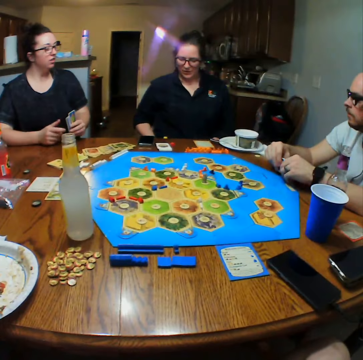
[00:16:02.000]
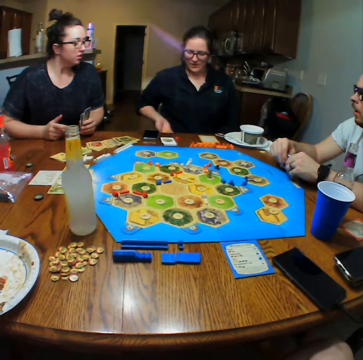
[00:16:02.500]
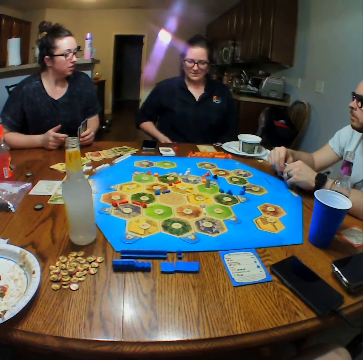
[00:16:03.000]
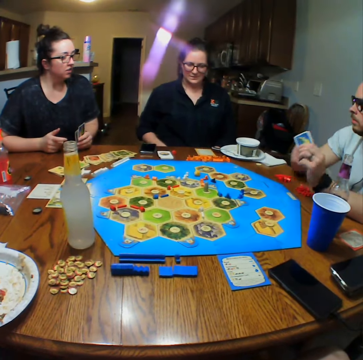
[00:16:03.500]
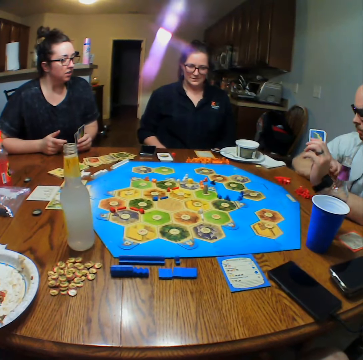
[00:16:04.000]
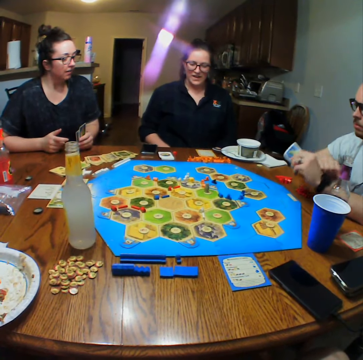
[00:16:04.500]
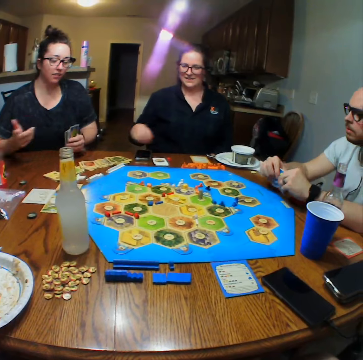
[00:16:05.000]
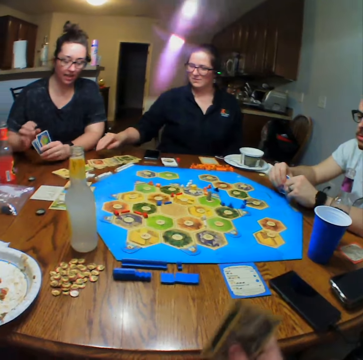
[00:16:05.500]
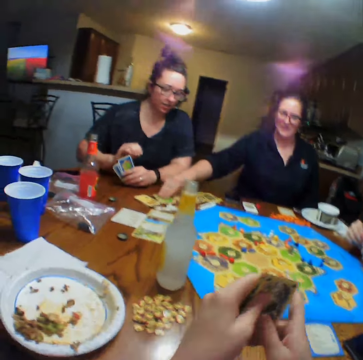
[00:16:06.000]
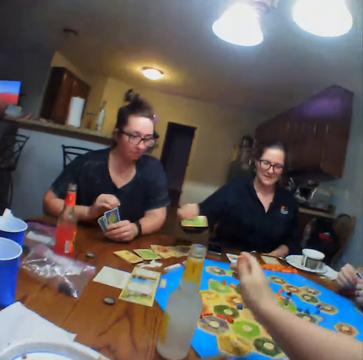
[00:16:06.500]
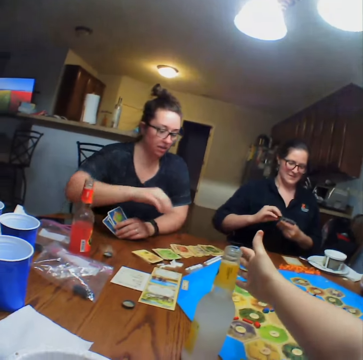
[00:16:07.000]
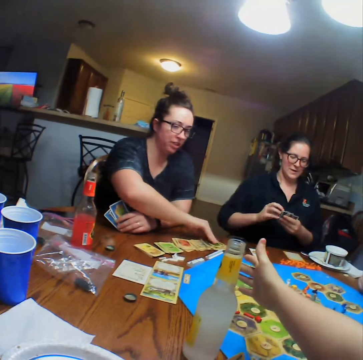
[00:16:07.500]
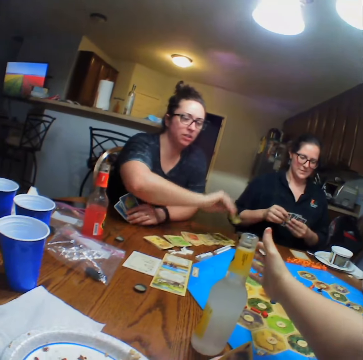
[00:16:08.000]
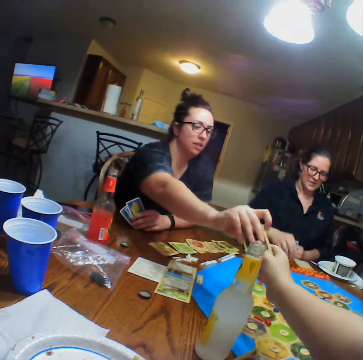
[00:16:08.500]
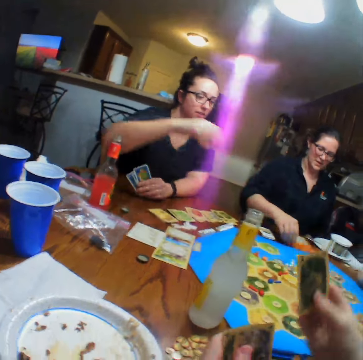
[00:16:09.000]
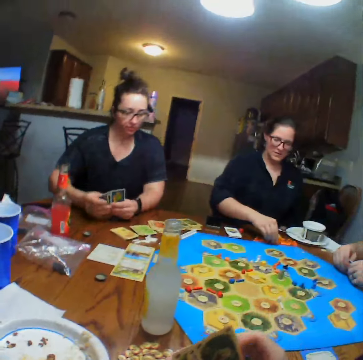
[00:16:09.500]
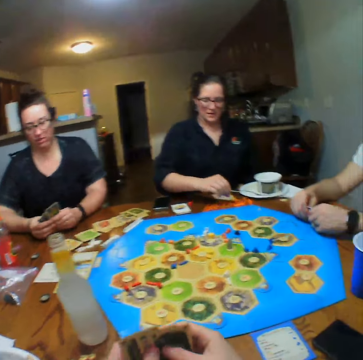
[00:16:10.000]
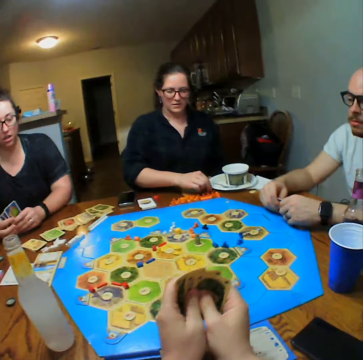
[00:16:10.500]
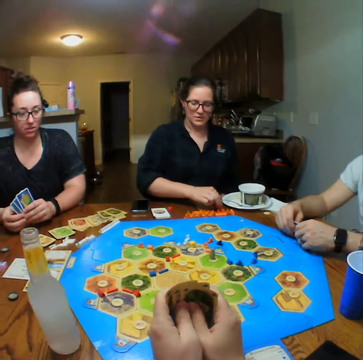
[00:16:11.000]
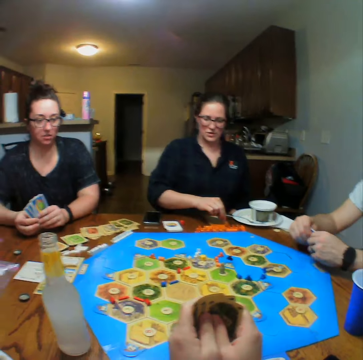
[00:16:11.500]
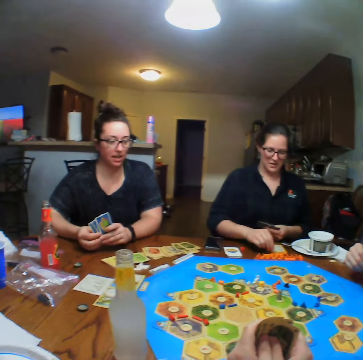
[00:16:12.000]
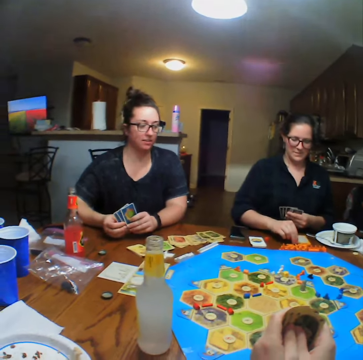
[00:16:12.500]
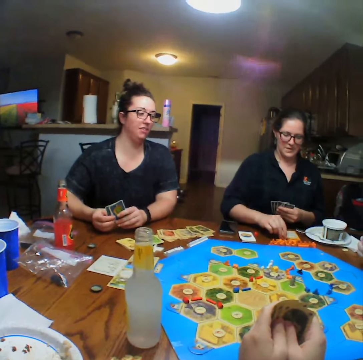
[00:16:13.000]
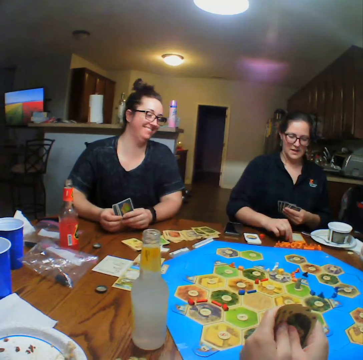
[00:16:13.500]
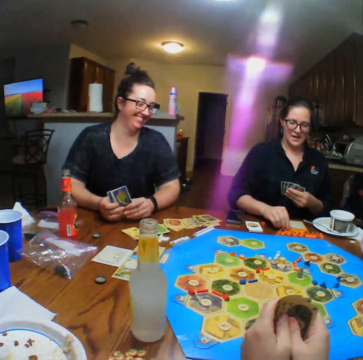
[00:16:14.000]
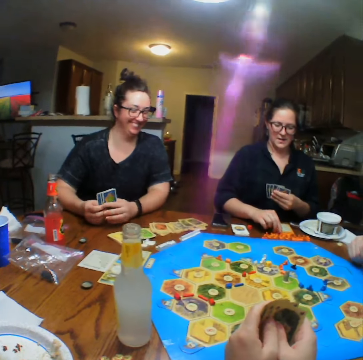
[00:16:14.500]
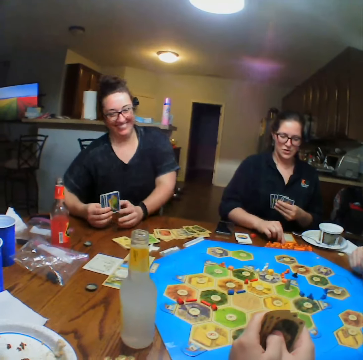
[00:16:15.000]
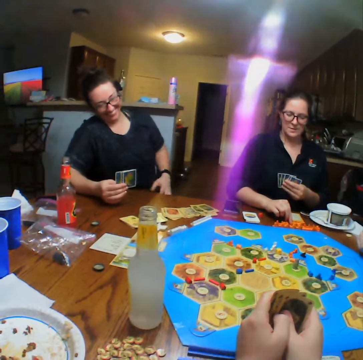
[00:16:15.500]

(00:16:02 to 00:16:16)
A woman picks a card from the table. Another woman picks a card from the table and hands the camera wearer the card. The camera wearer looks at the cards. The first woman arranges the blocks on the table.

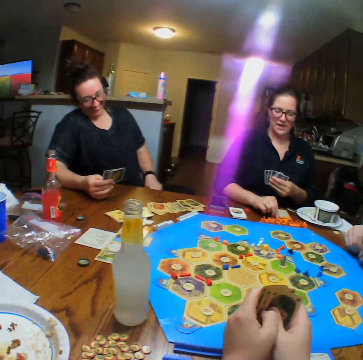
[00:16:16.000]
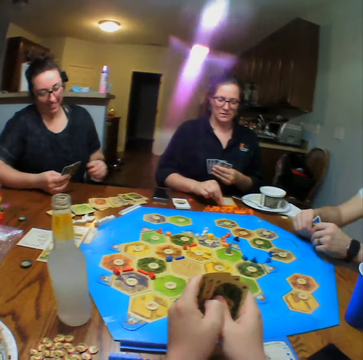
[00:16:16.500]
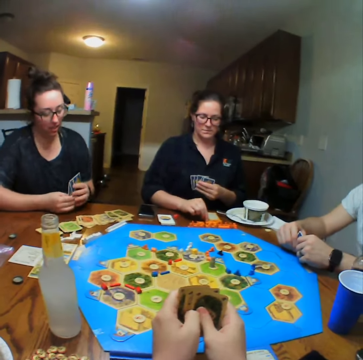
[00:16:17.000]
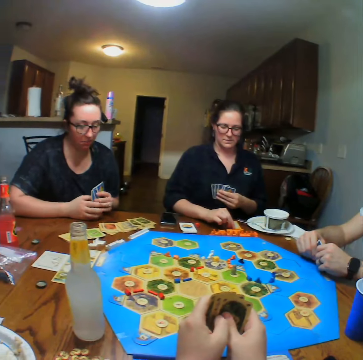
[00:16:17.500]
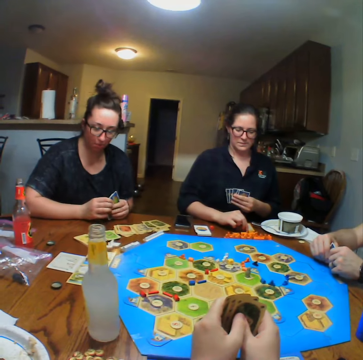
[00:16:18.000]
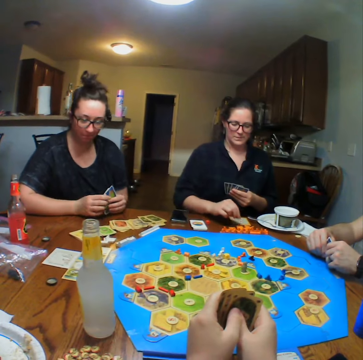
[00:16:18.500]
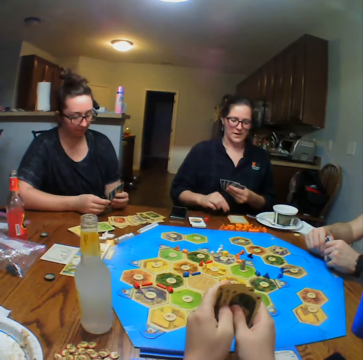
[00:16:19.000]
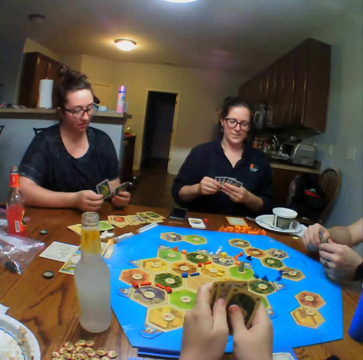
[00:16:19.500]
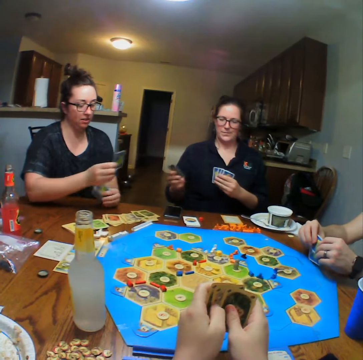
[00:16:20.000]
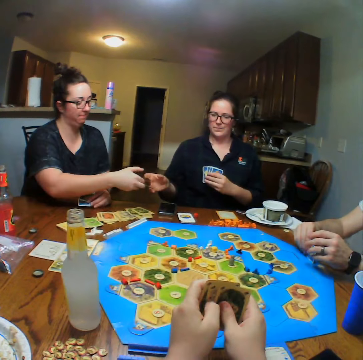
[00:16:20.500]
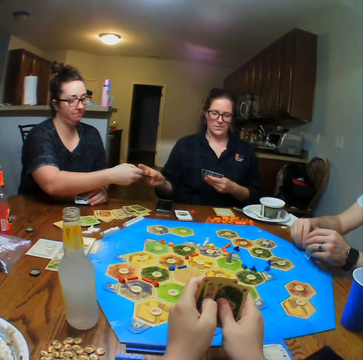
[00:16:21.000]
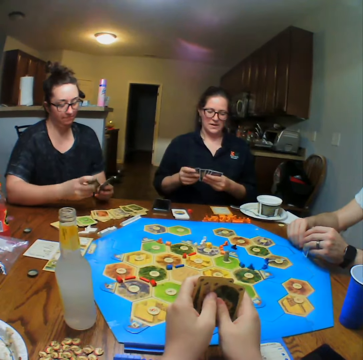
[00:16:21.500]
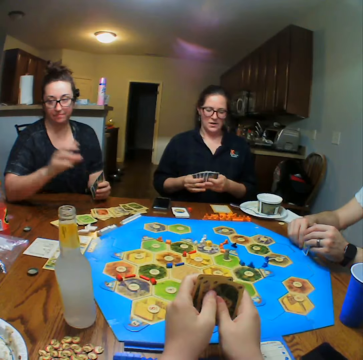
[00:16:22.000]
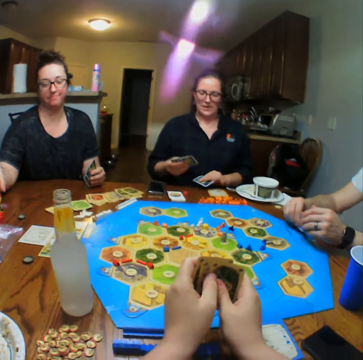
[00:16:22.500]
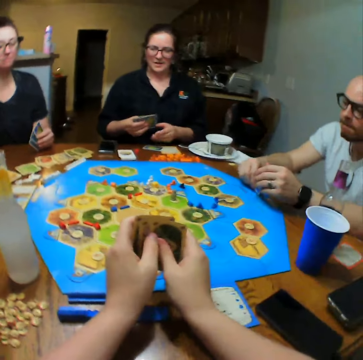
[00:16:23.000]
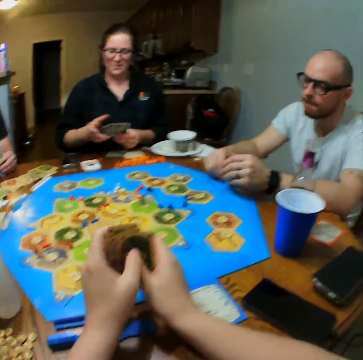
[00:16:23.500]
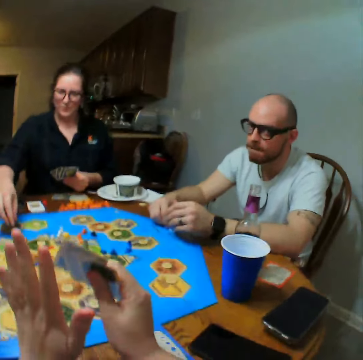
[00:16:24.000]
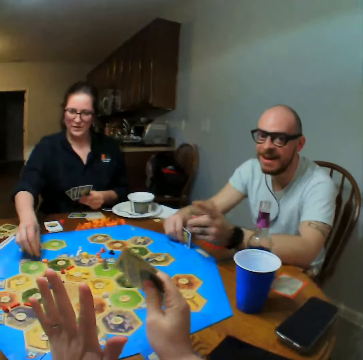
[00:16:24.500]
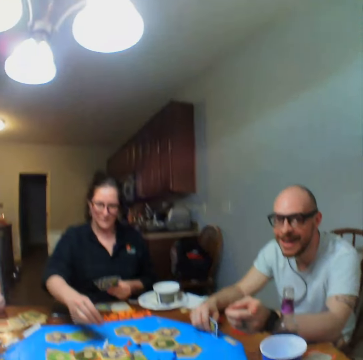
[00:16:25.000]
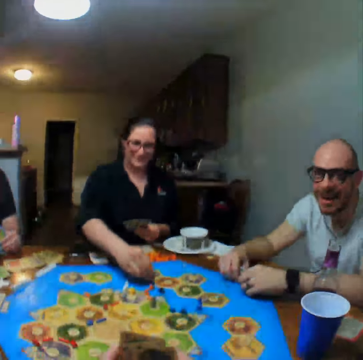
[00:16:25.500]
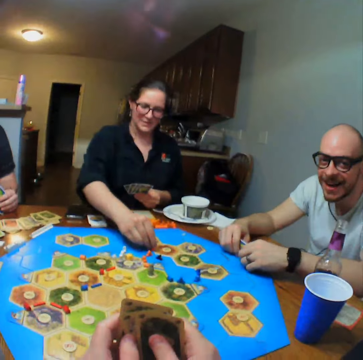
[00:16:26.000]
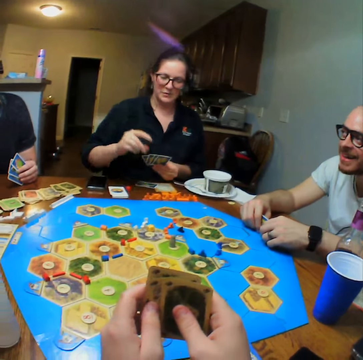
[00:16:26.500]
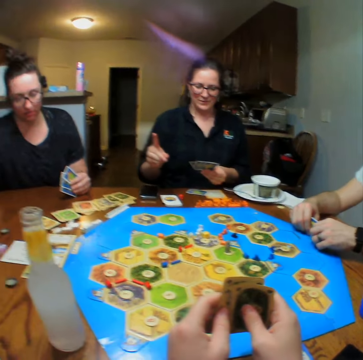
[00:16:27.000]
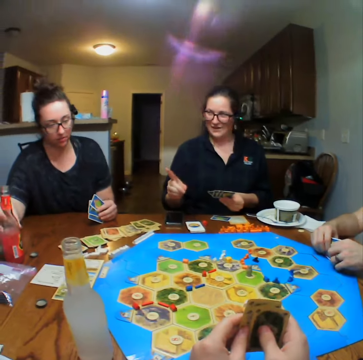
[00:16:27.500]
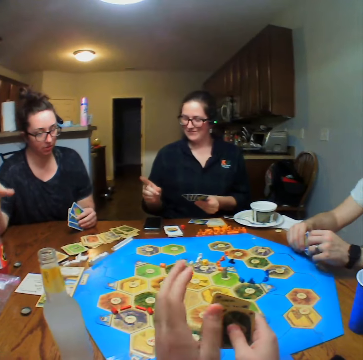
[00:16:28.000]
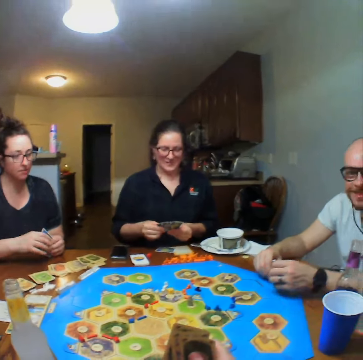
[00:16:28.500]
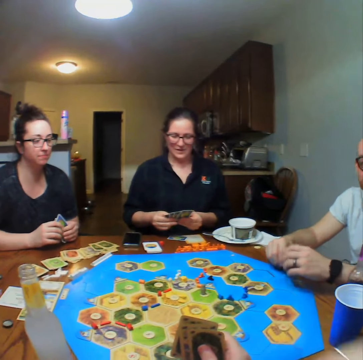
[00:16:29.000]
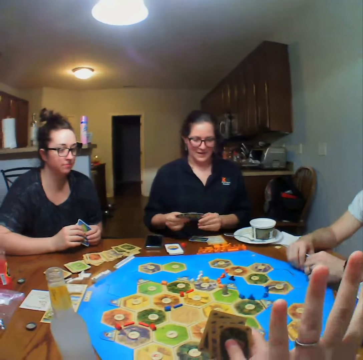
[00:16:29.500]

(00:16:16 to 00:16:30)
A woman hands a card to another woman. The camera wearer looks at the cards. The other woman plays and moves a block on the board. The camera wearer talks.

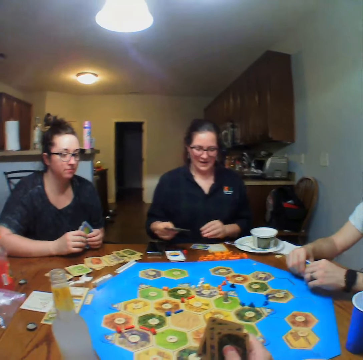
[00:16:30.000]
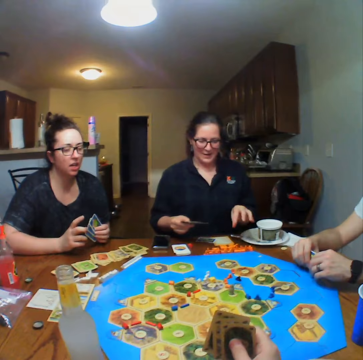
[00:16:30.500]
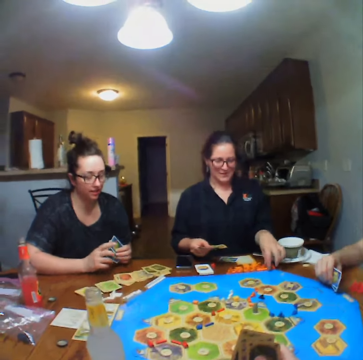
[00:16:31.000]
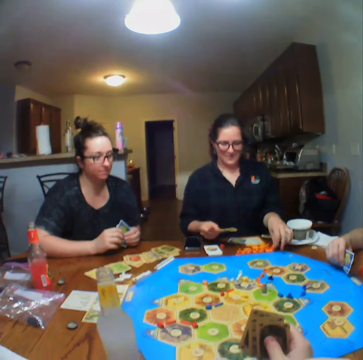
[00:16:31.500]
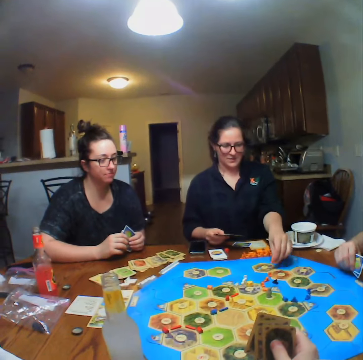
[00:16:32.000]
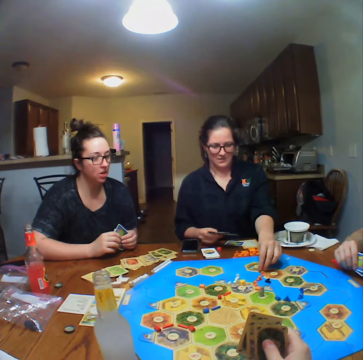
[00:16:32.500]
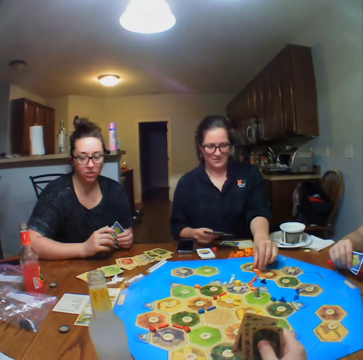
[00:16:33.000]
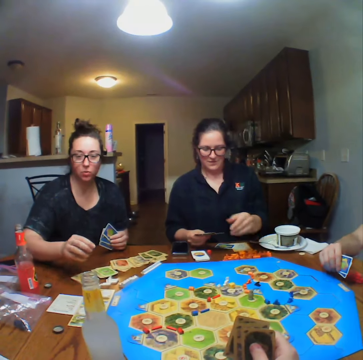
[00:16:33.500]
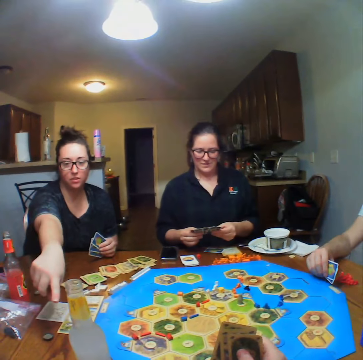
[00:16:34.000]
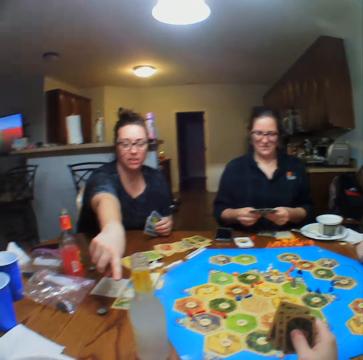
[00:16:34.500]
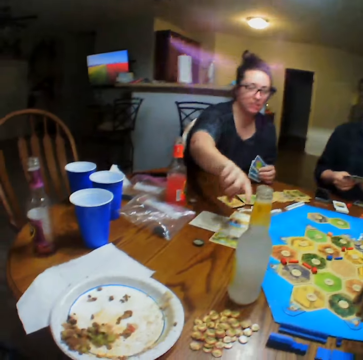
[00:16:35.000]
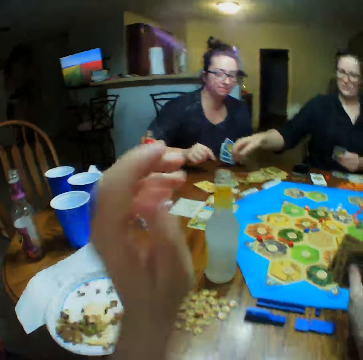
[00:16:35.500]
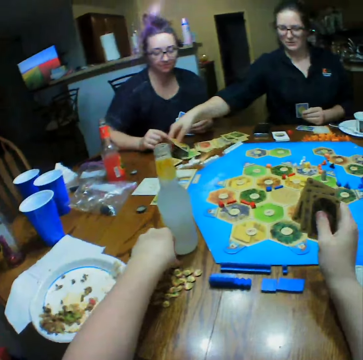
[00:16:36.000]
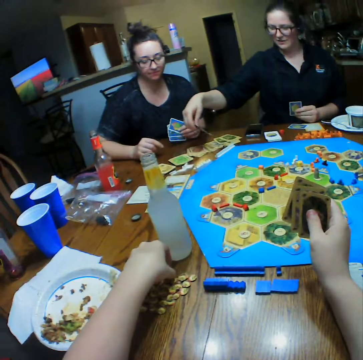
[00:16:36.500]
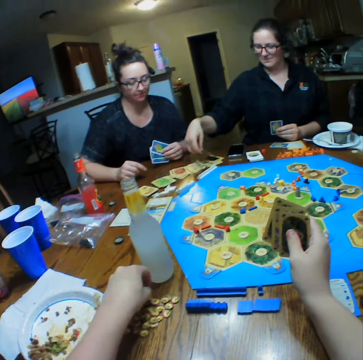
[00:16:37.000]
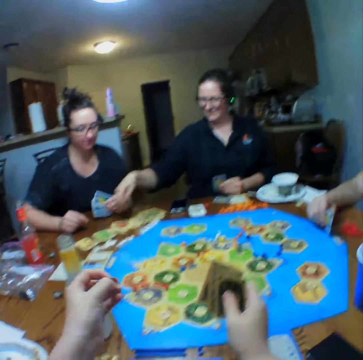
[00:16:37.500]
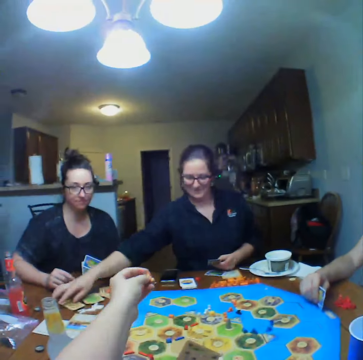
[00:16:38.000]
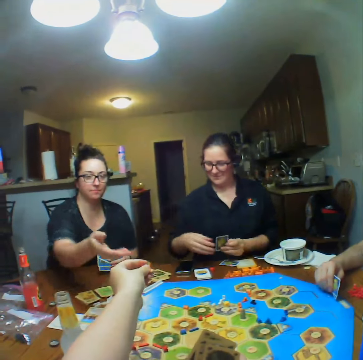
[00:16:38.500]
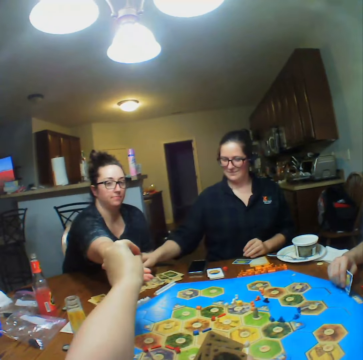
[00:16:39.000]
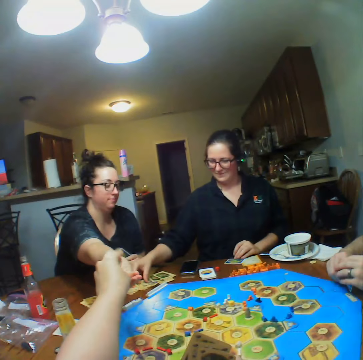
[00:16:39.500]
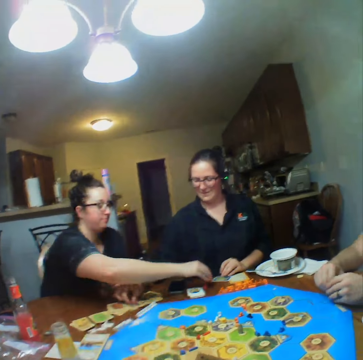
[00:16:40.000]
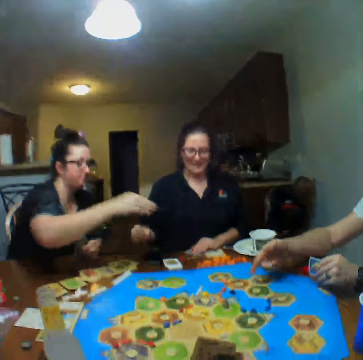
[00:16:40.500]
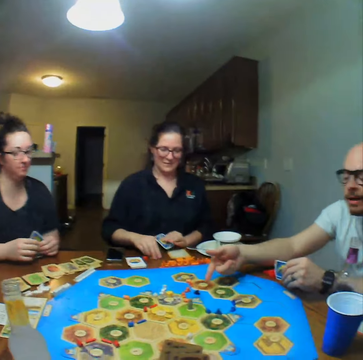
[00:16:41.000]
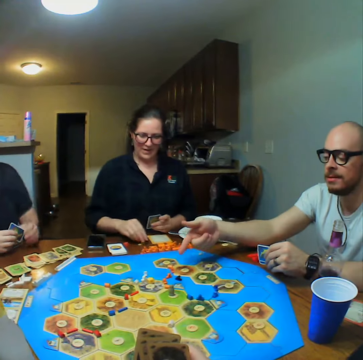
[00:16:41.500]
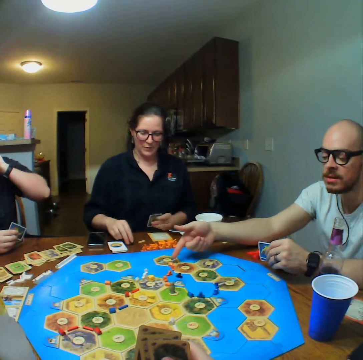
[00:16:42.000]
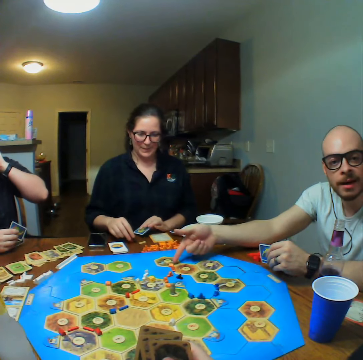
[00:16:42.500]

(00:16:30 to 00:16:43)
A woman picks a block from the table and places the block on the board. The woman plays. The camera wearer picks two points or chips from the table. The woman places the cards on the table. Another woman takes the chip. The camera wearer gives the other woman the two points. The other woman places the points on the table. A man talks.
